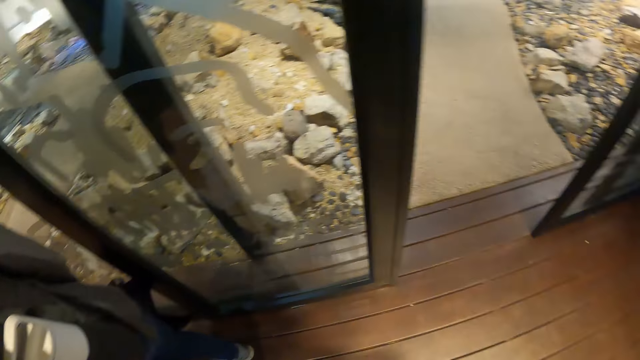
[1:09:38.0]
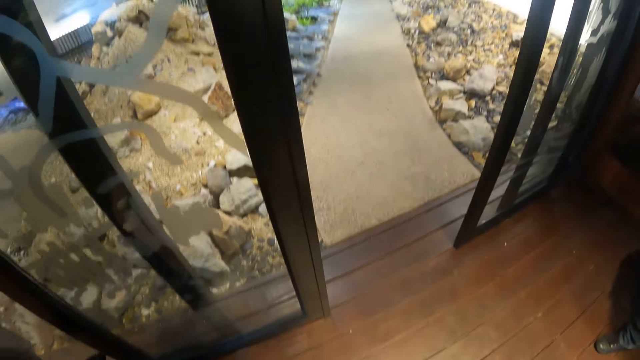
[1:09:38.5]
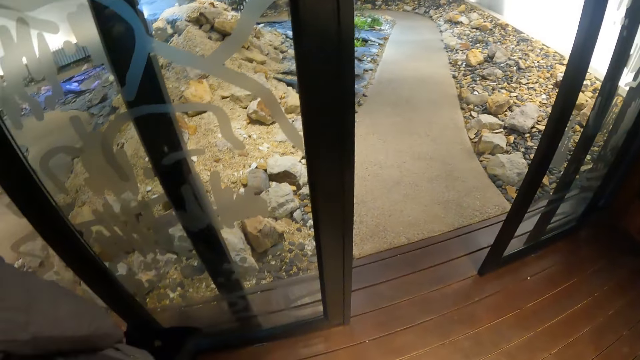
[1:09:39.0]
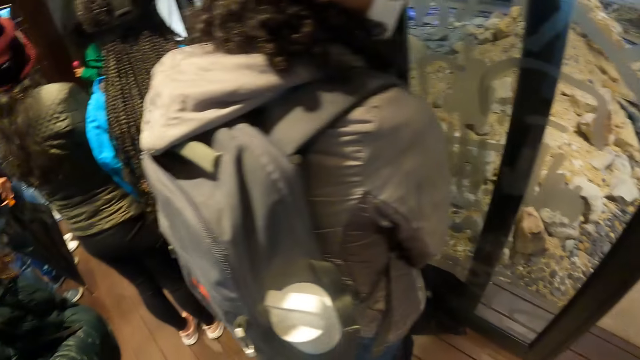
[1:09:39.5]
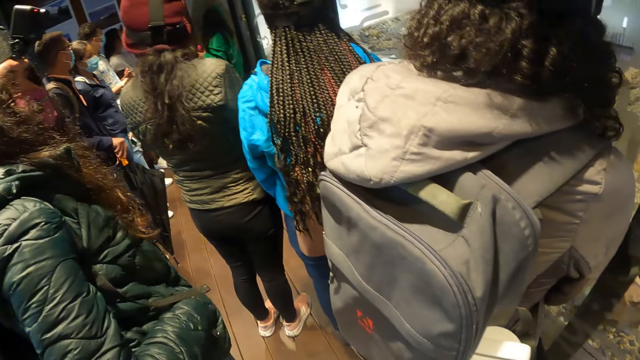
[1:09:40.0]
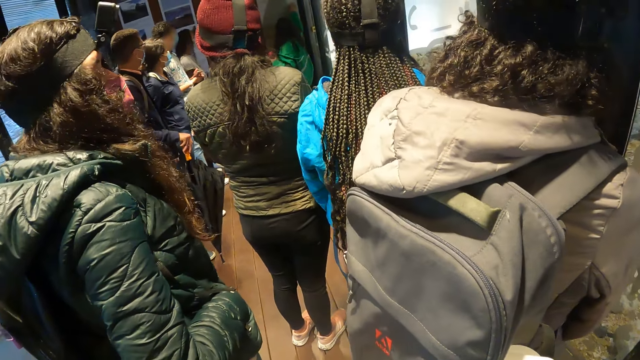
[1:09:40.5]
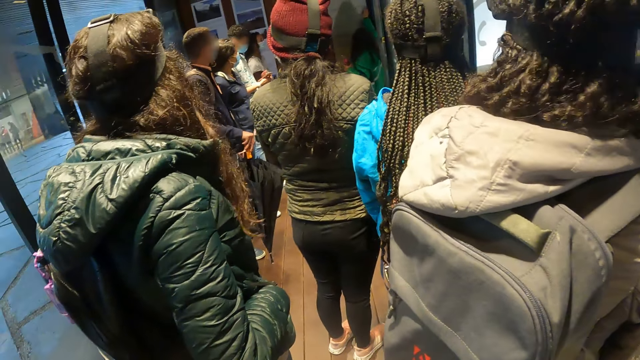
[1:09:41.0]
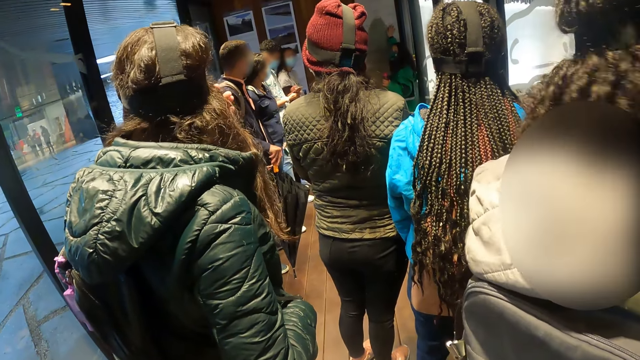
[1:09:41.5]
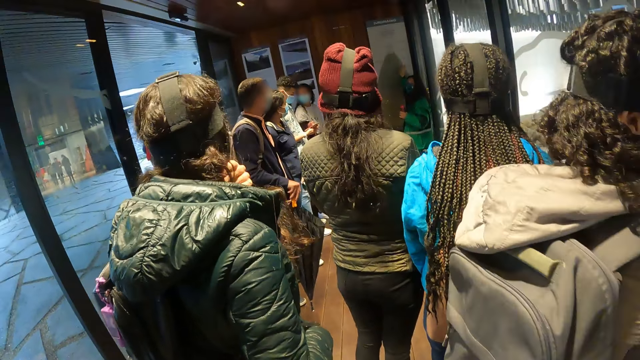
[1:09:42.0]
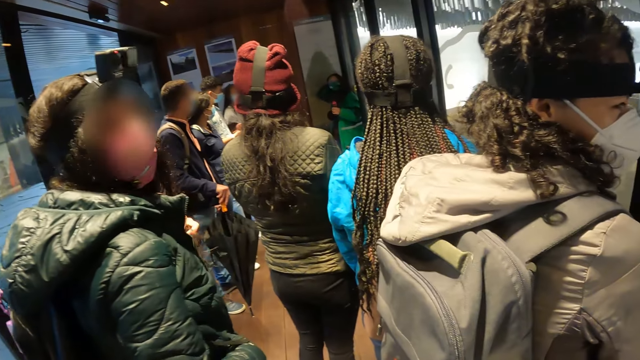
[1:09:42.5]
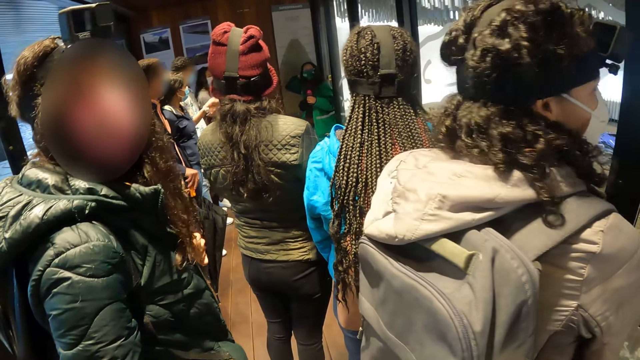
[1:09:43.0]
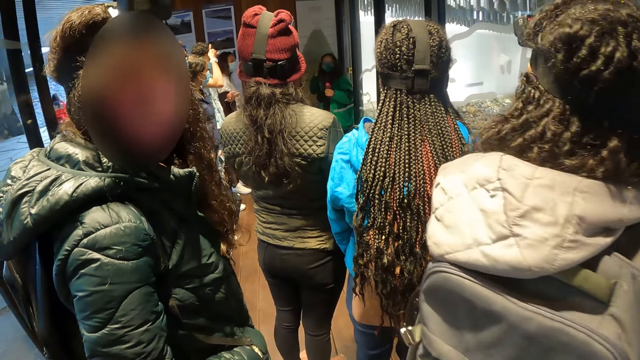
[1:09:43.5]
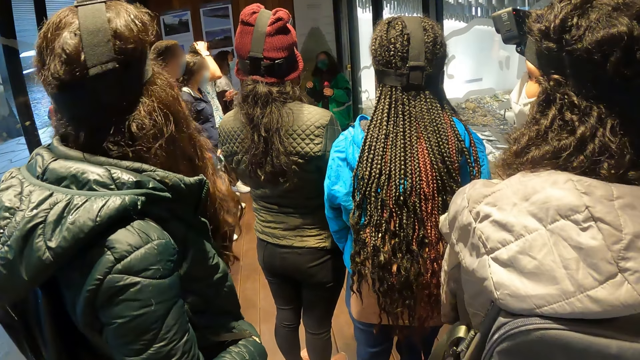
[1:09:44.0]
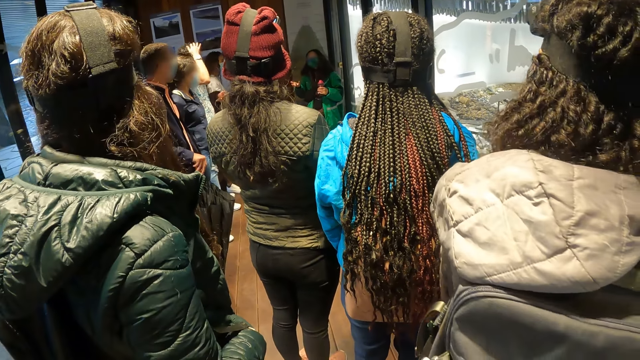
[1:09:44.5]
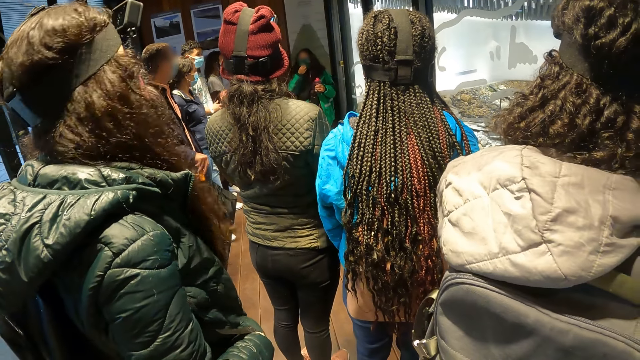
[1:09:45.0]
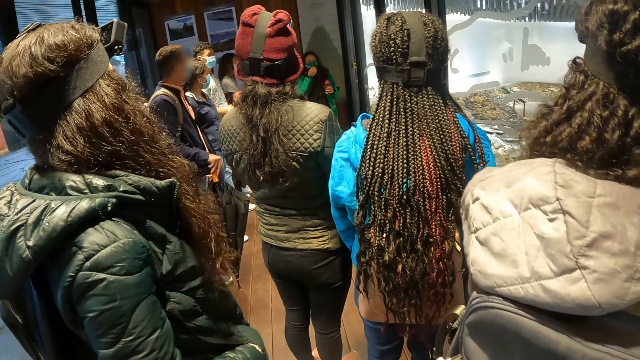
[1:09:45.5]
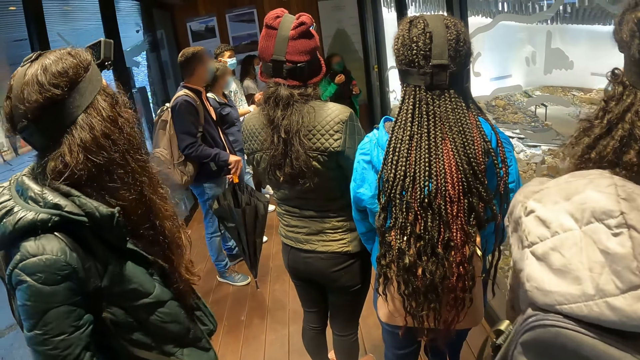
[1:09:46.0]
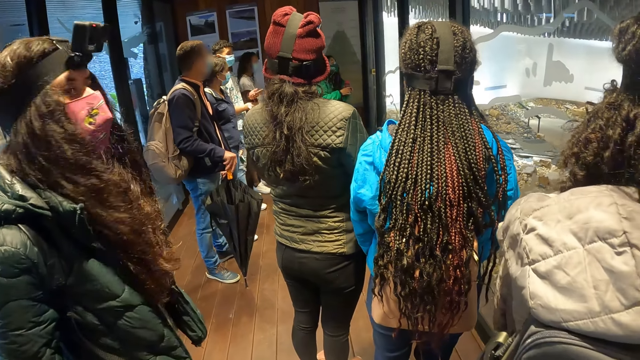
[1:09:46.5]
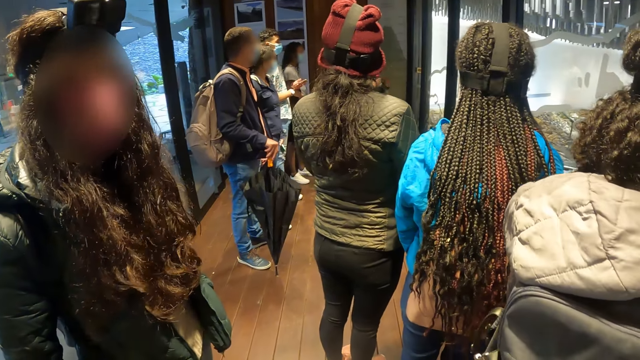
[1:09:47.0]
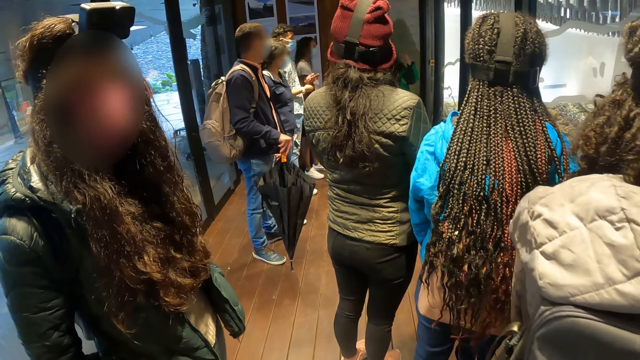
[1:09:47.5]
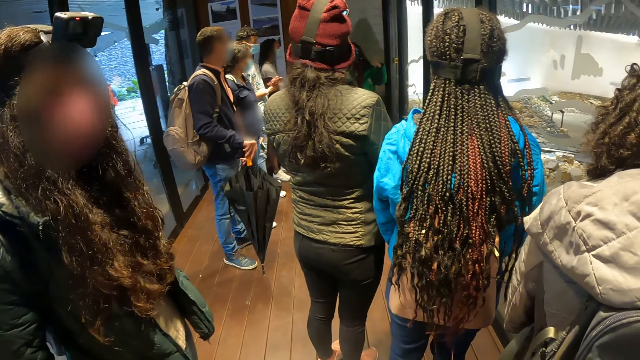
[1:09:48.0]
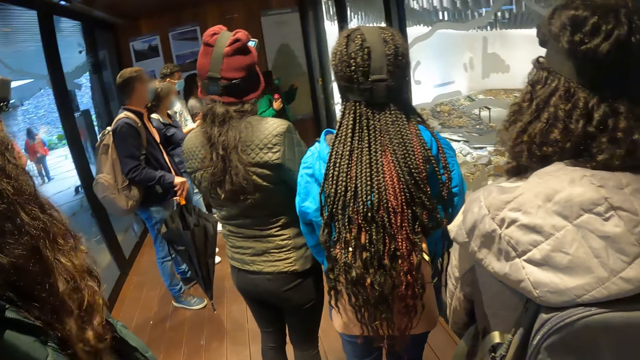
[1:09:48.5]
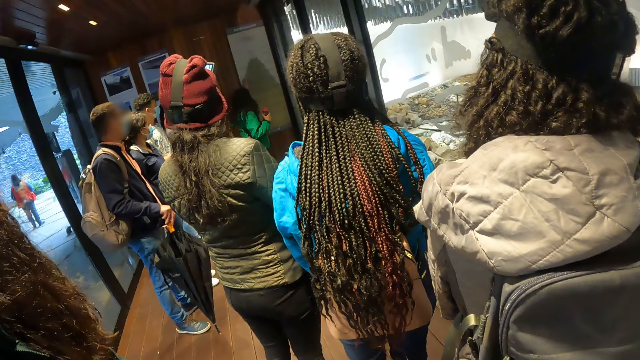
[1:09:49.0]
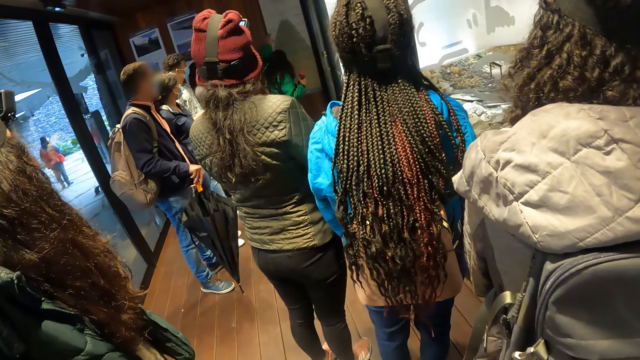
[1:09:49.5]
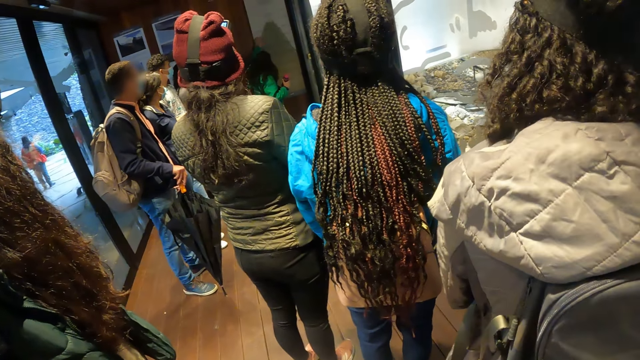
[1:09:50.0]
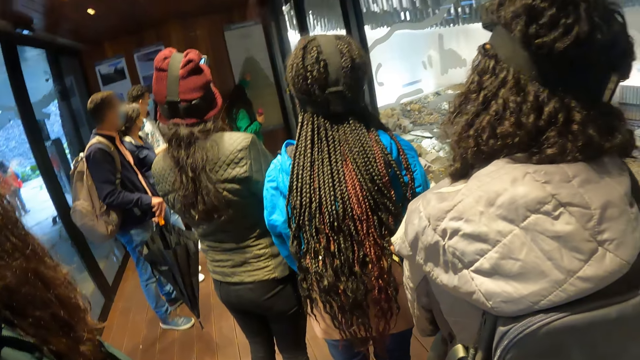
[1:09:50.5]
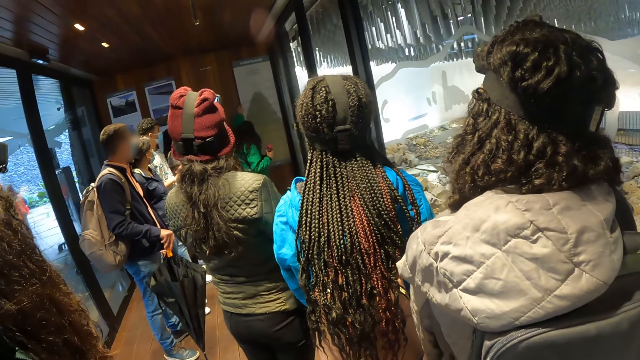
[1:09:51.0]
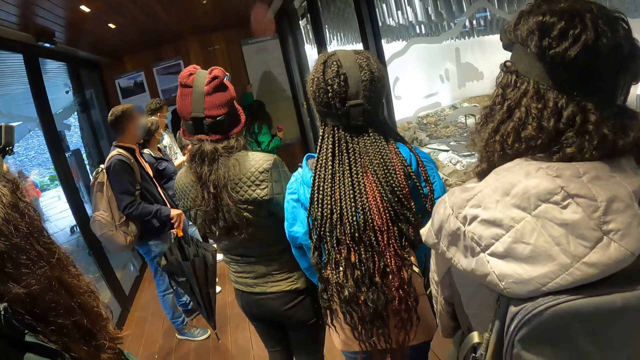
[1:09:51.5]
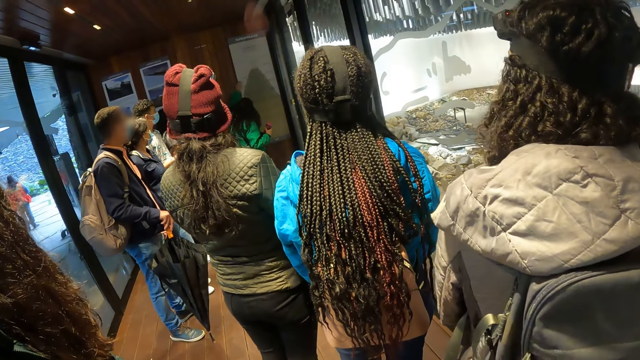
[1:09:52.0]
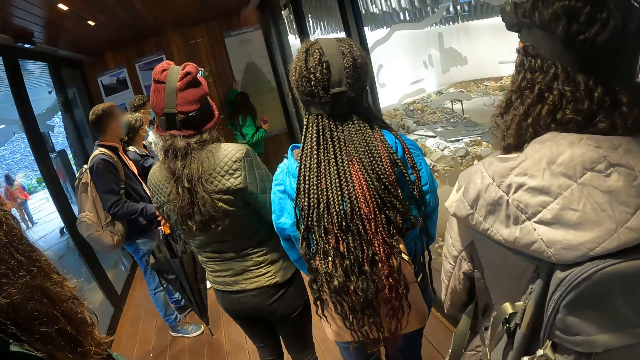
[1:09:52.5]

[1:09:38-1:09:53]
The woman points at a tour map on a wall with her left hand.

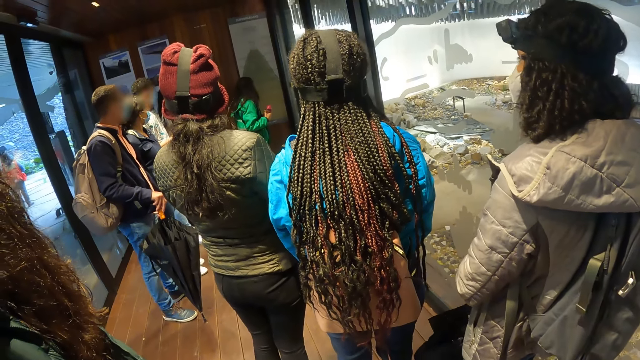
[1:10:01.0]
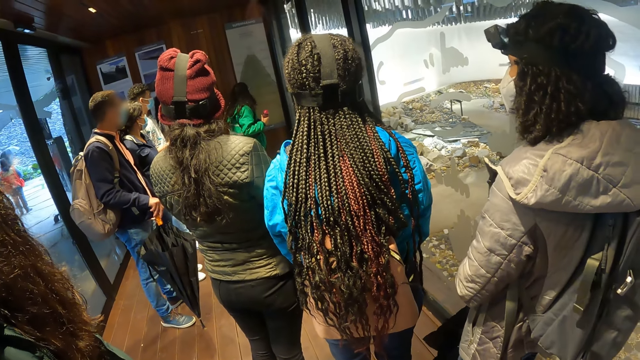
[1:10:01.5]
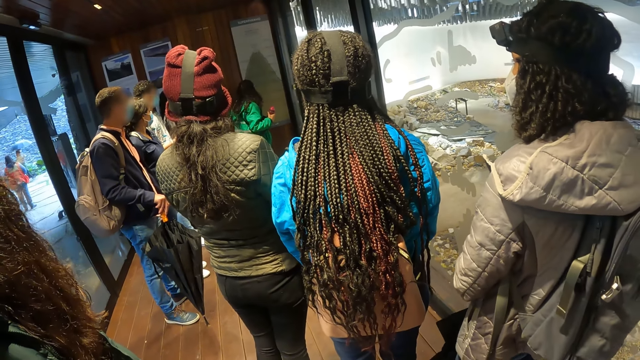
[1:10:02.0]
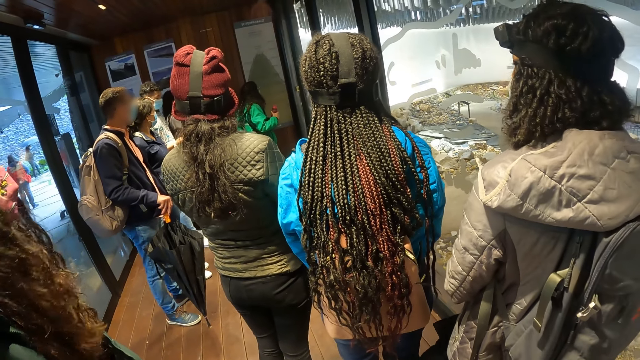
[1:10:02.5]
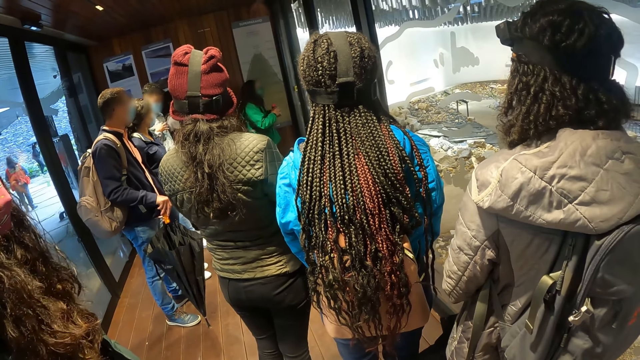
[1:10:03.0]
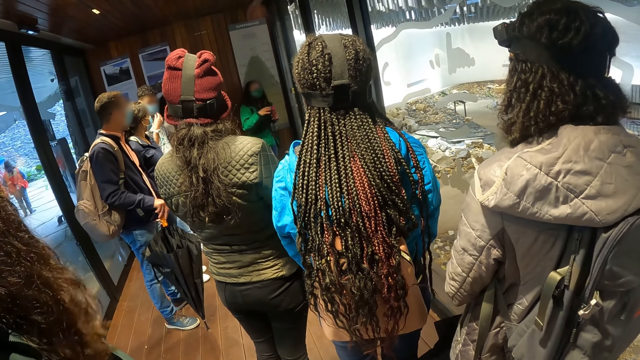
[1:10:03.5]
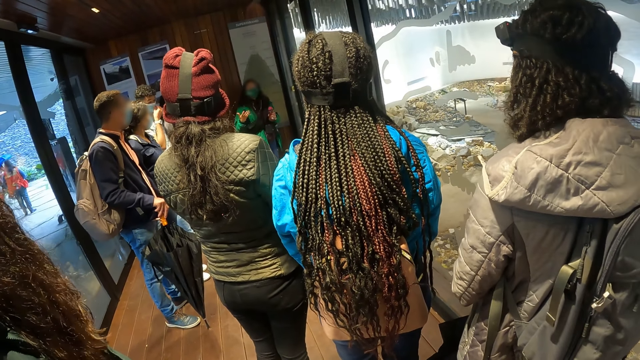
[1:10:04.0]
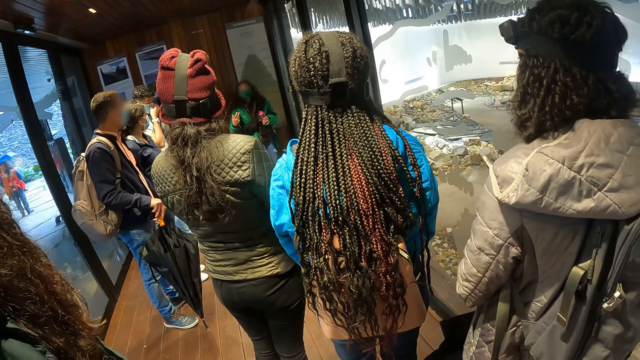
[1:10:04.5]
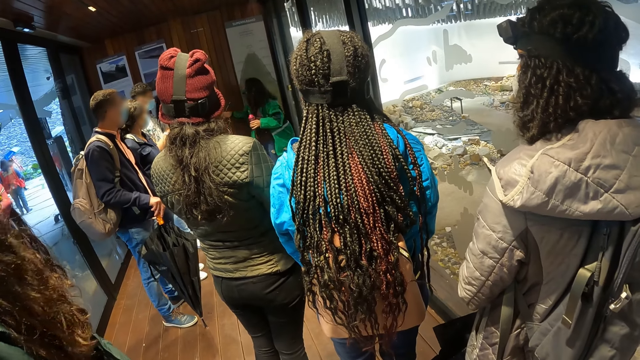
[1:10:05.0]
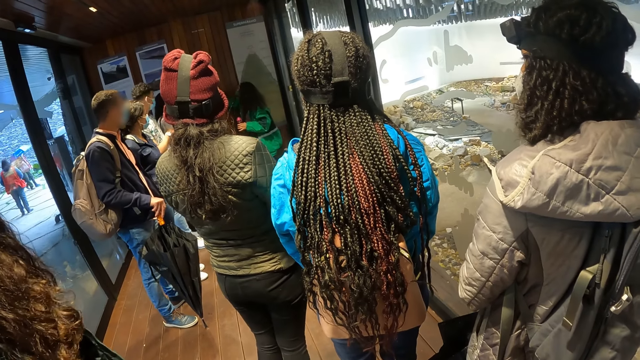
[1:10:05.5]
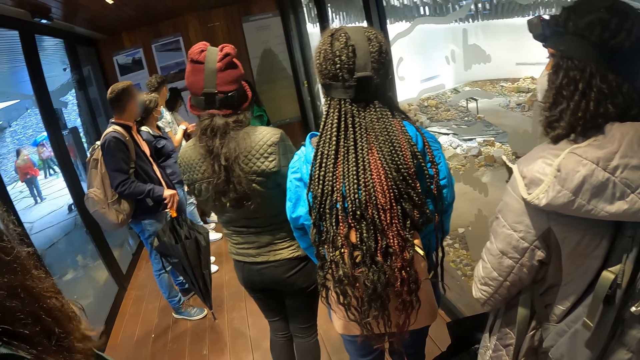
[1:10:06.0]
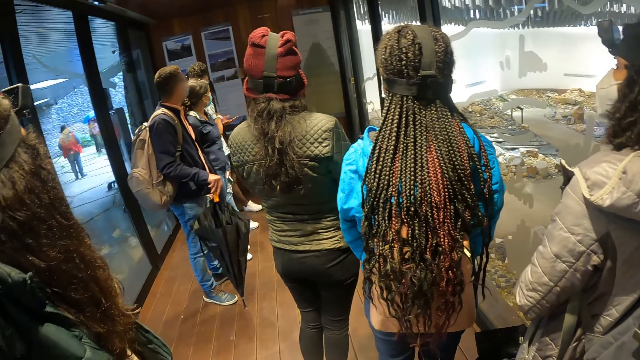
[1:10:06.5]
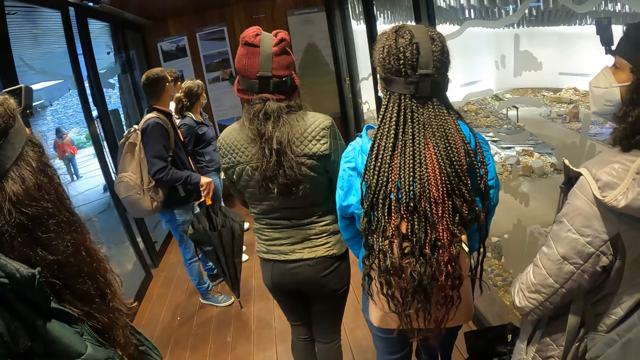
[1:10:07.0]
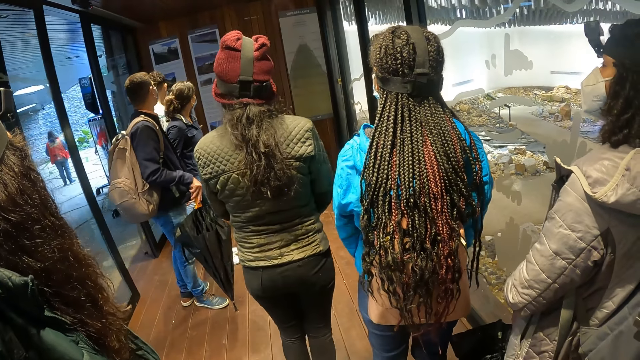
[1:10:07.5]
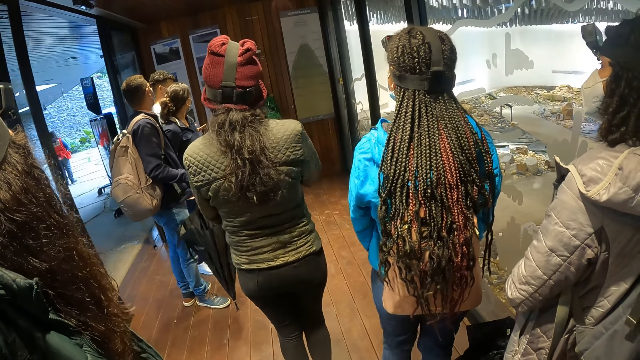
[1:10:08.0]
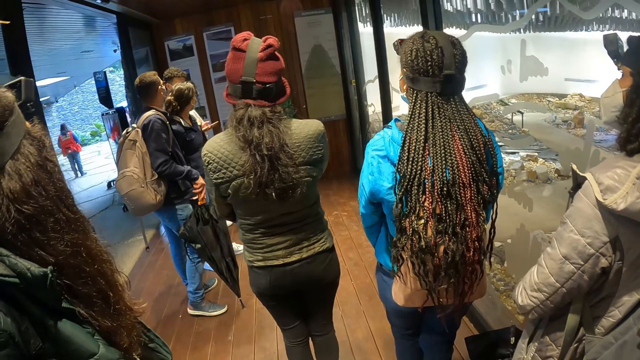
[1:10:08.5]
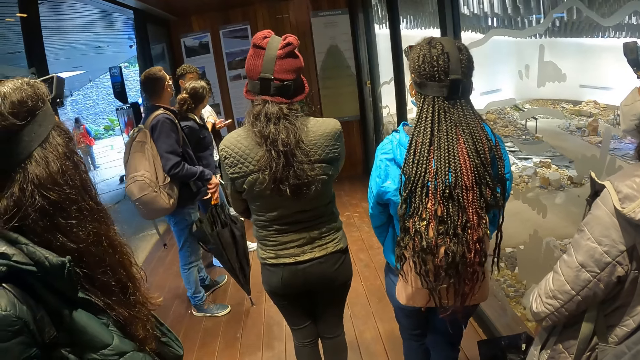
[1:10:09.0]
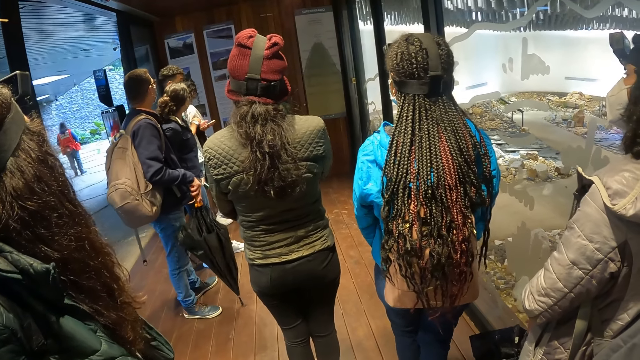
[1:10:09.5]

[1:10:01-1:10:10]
The woman passes a water bottle in her right hand to her left hand and points at a tour map on a wall with her right hand.
